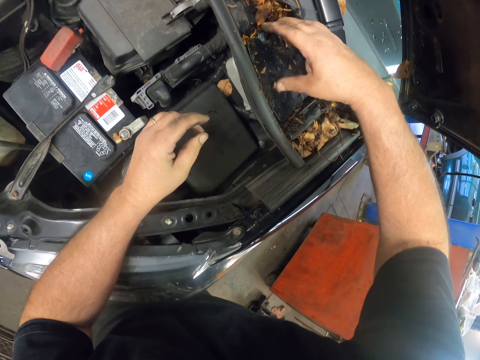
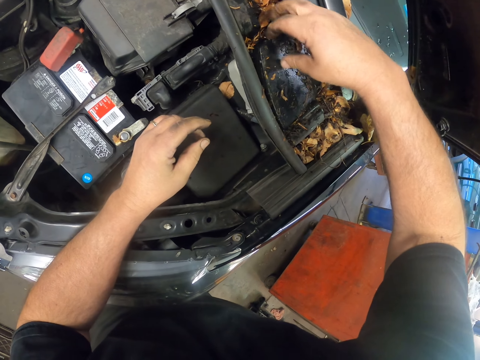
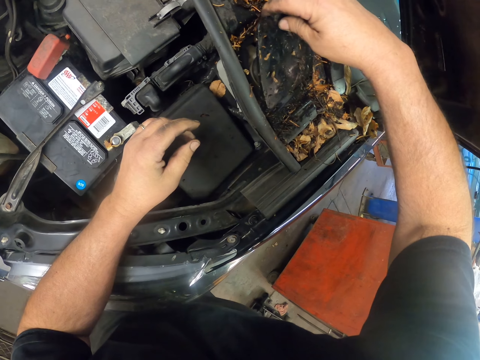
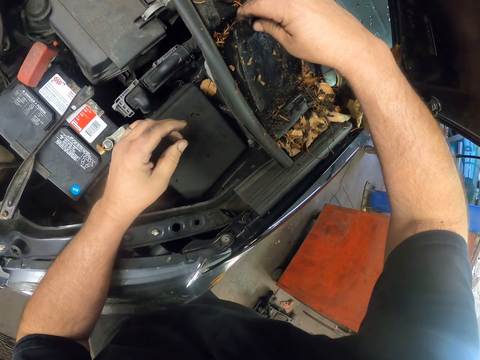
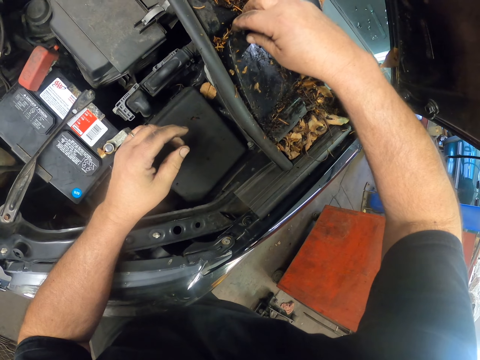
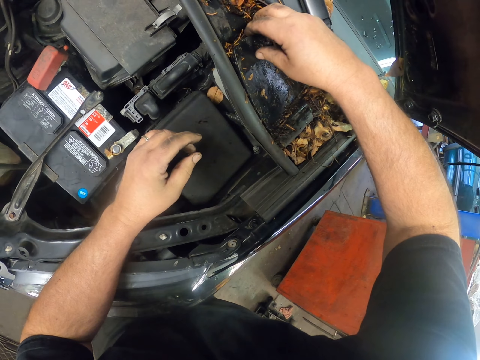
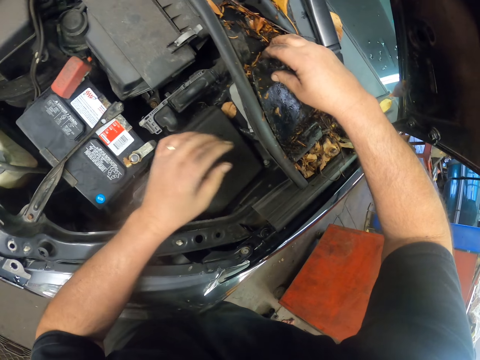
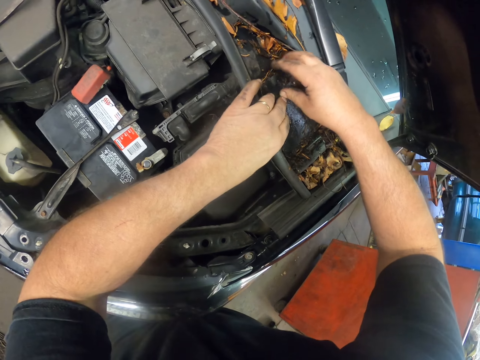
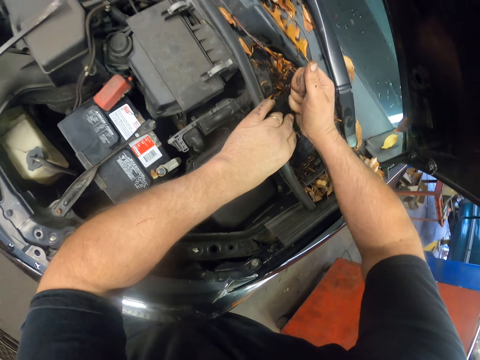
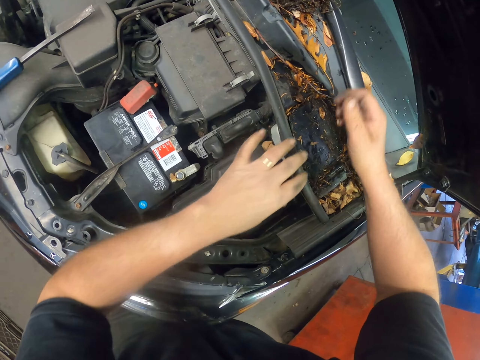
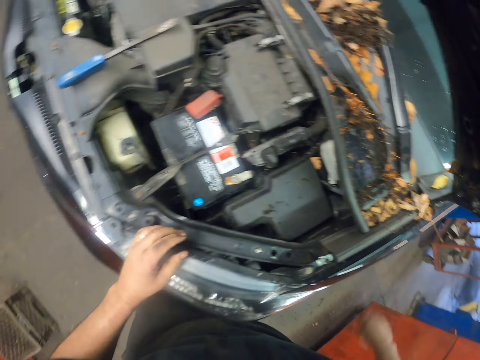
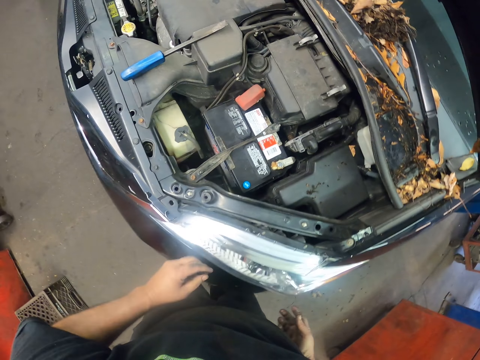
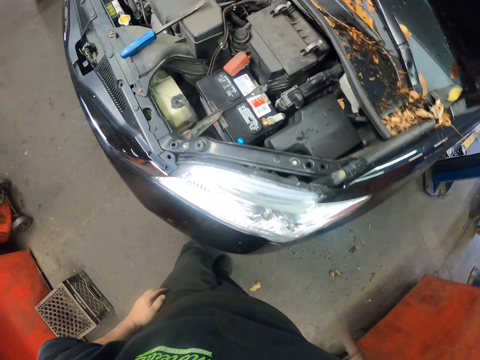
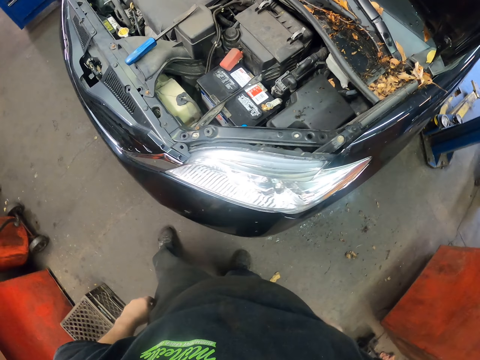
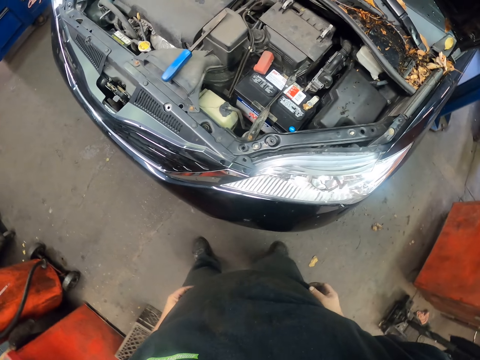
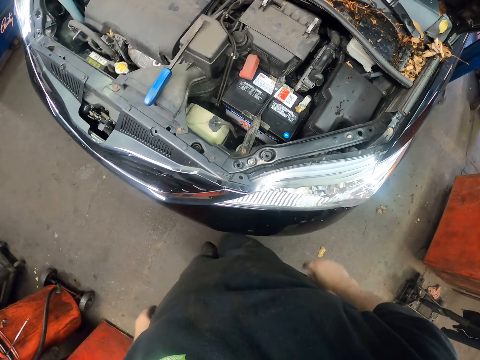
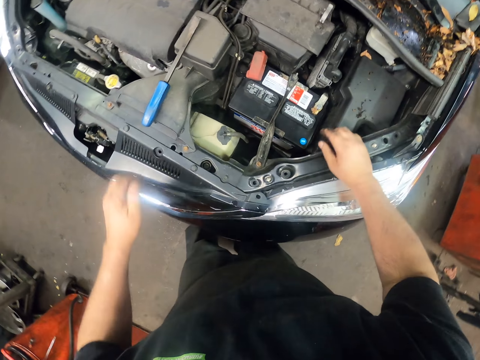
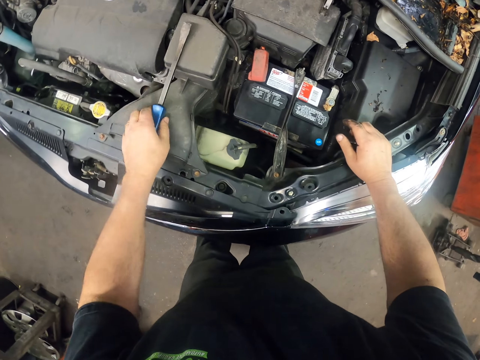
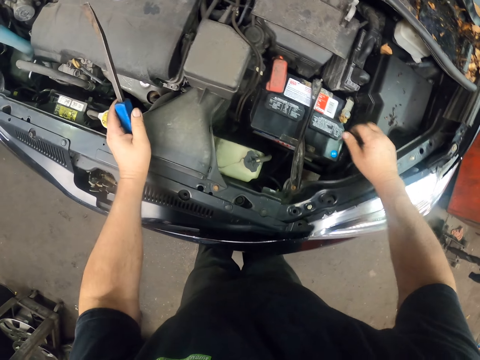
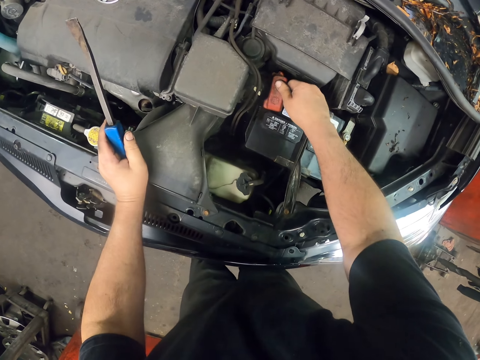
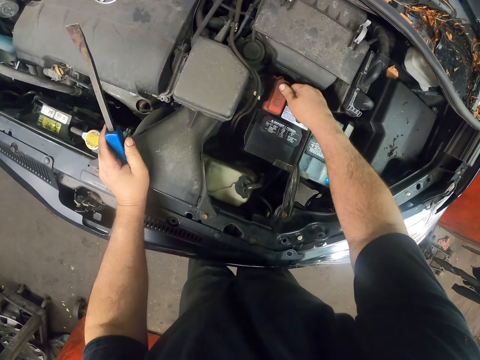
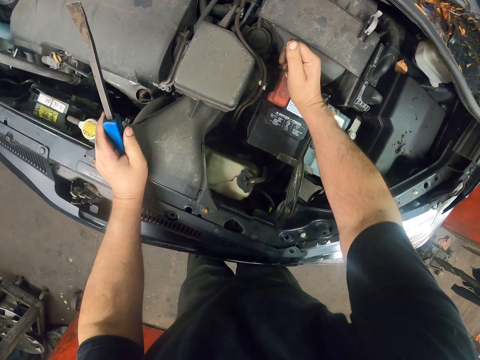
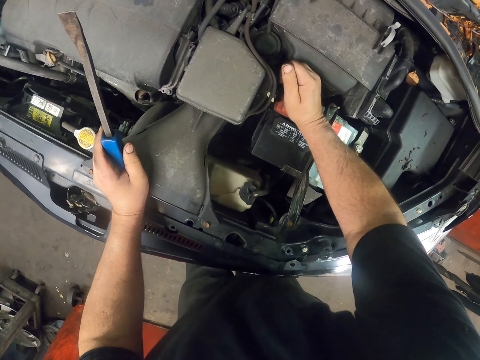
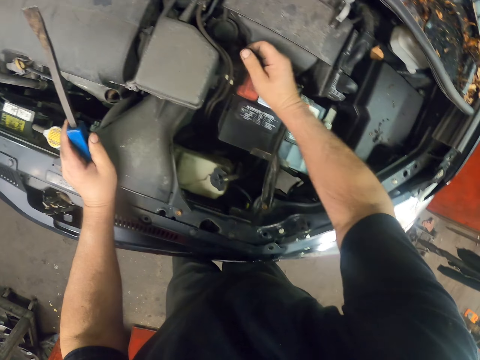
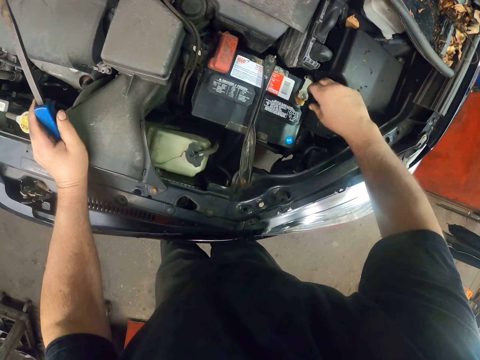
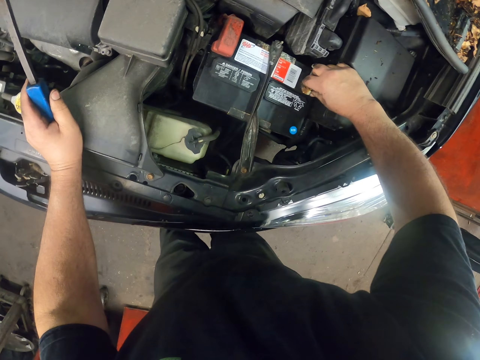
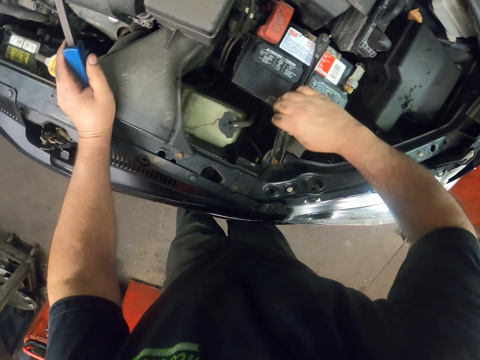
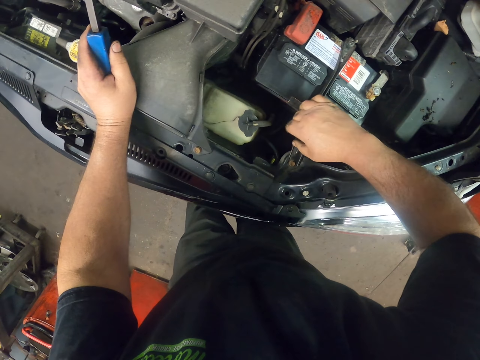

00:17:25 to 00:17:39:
The camera wearer covers a tank. They pick up the screwdriver and hold the battery terminal.

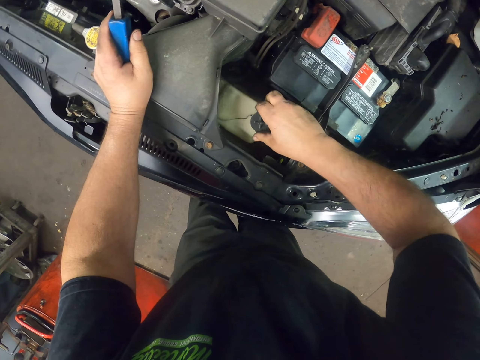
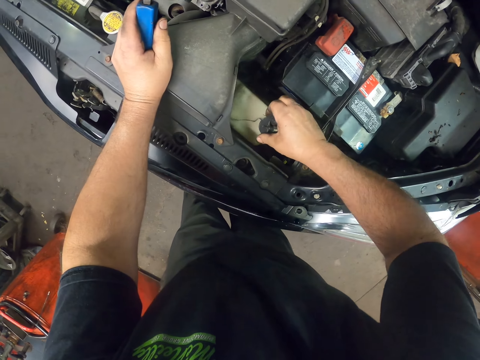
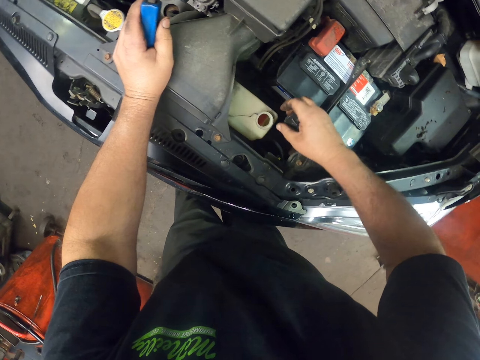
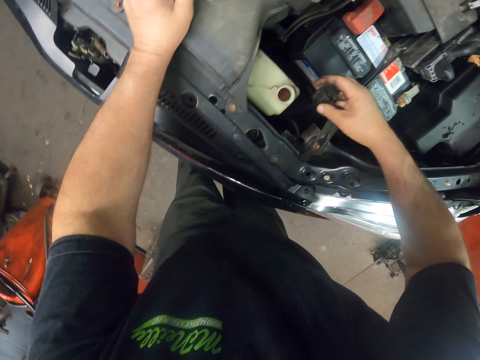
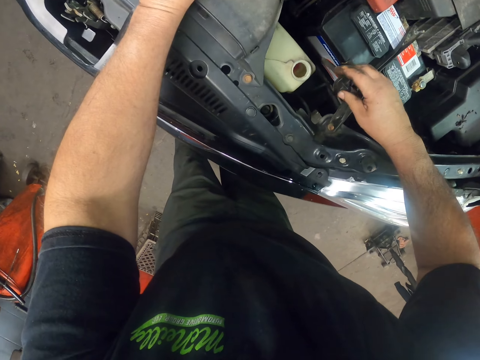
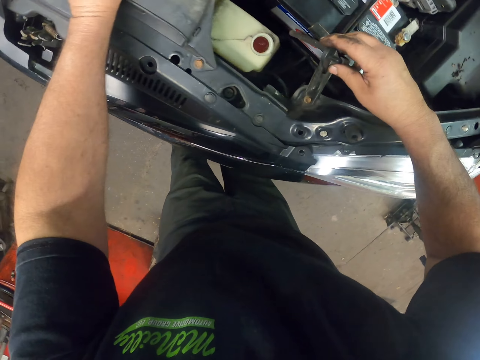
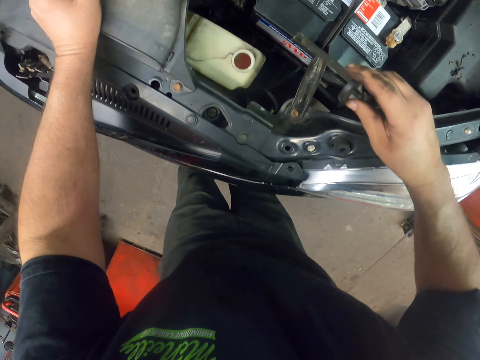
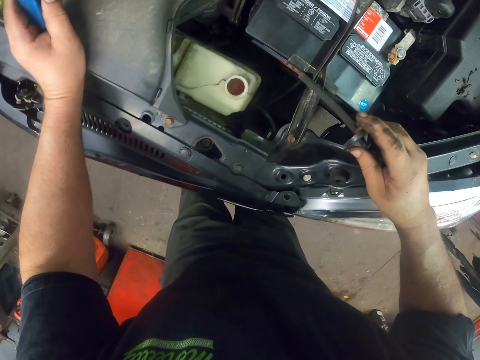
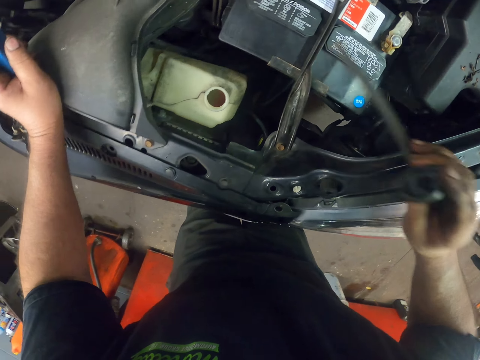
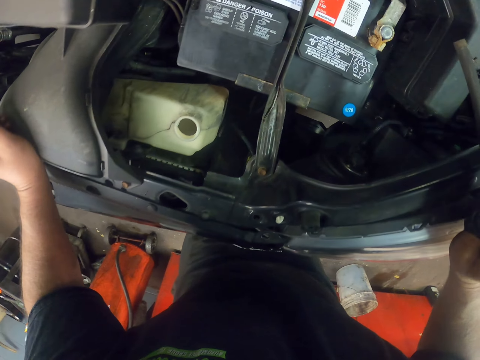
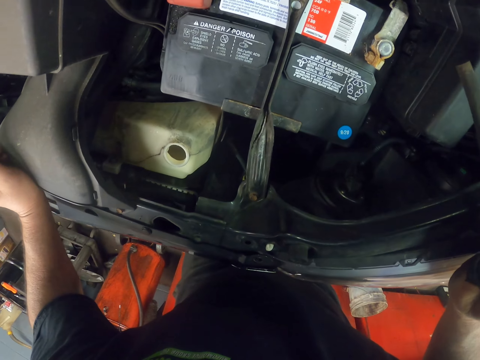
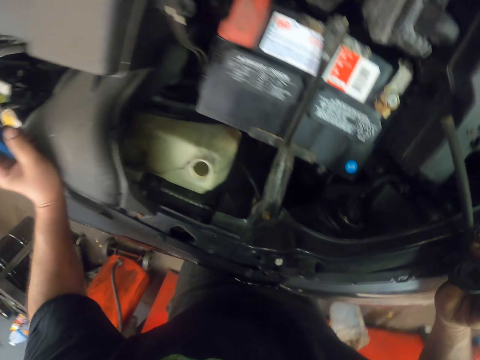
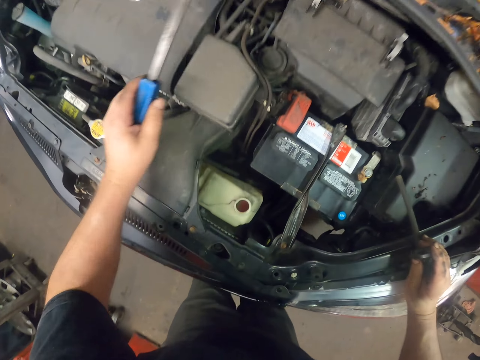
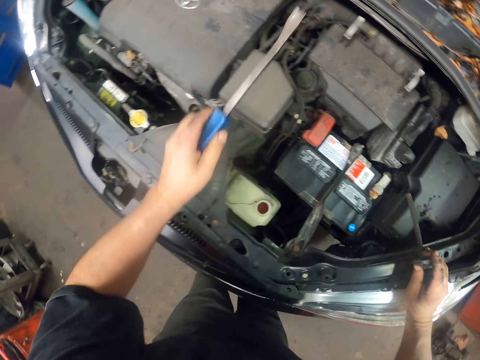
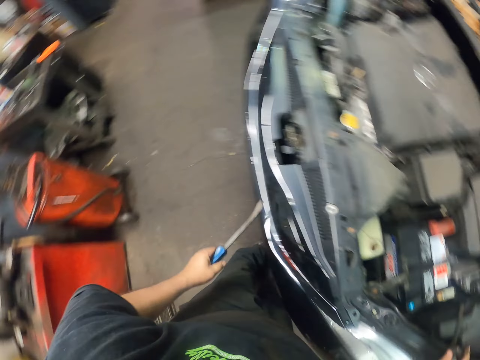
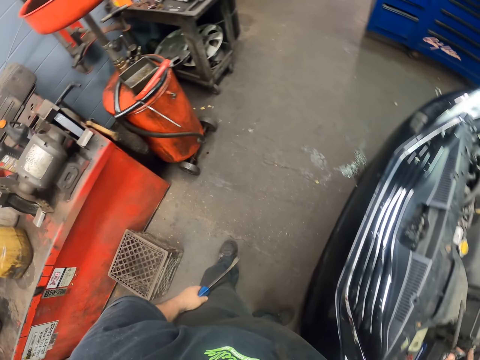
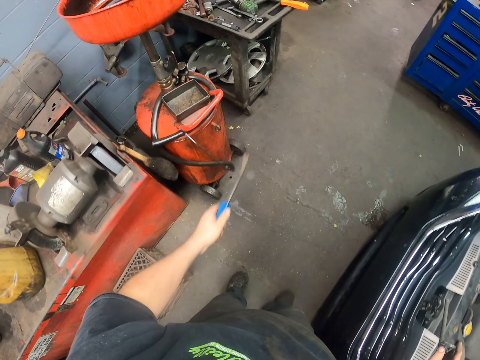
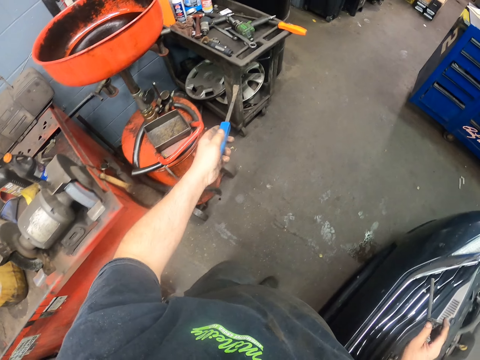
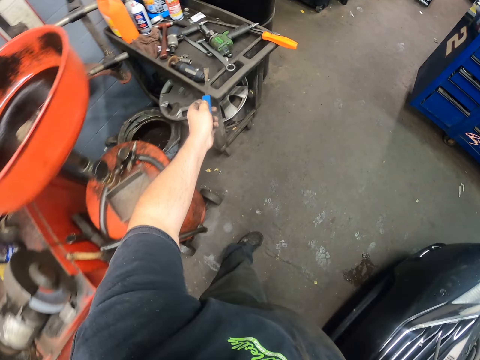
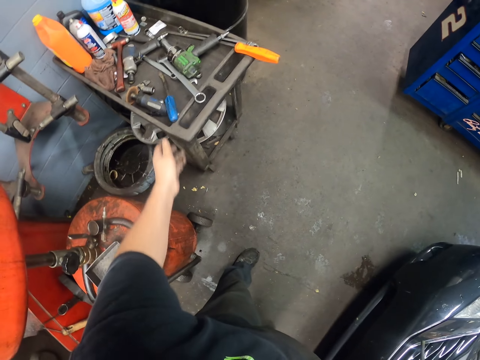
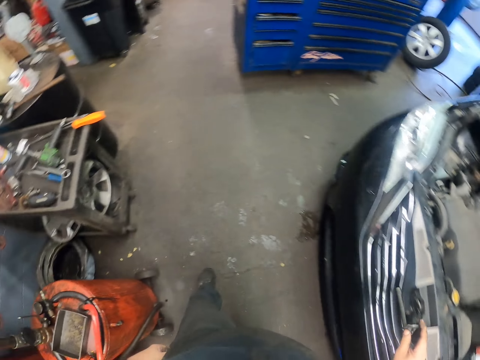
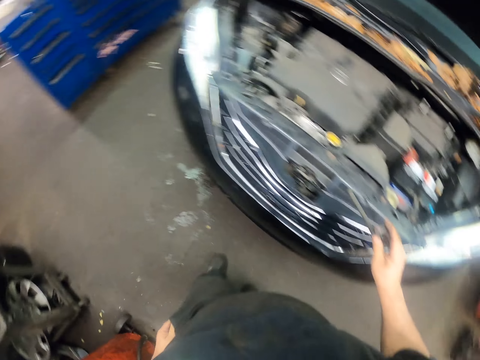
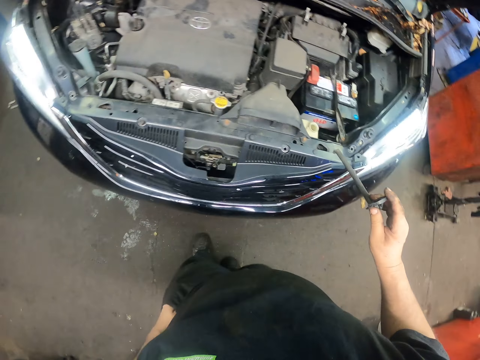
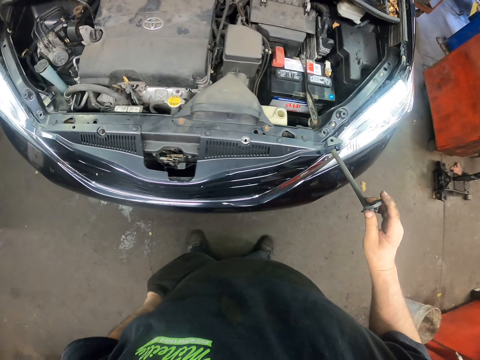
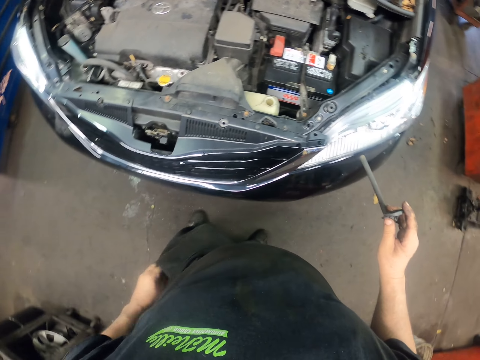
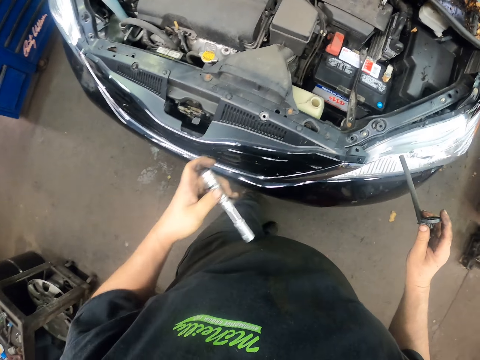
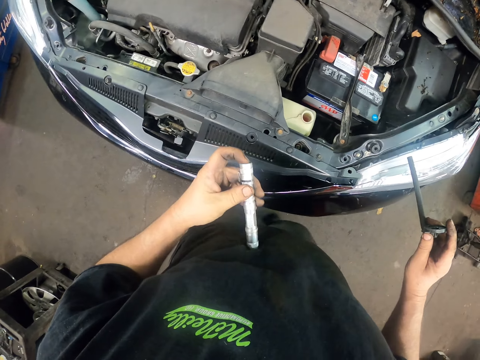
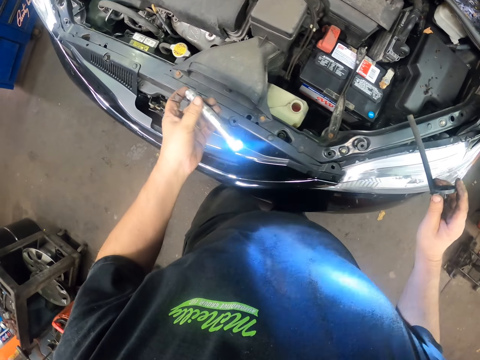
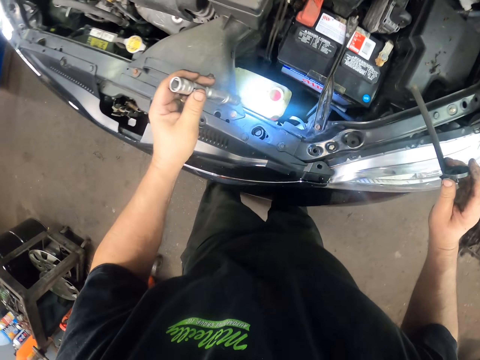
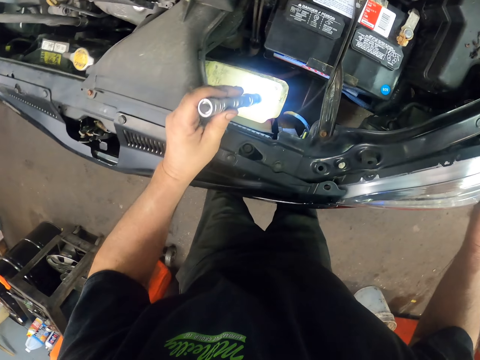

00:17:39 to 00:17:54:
The camera wearer opens a bottle or tank. They look inside the bottle. They put the tool on the table. They pick up a hand torch from the pocket and light the torch.
